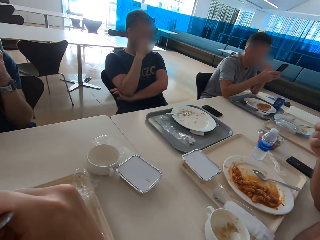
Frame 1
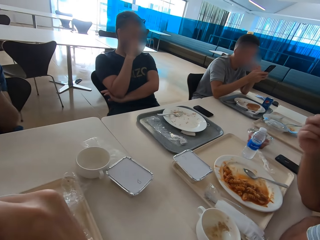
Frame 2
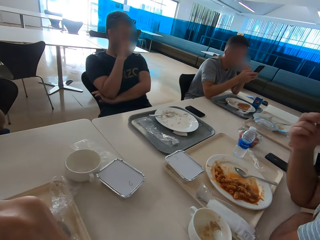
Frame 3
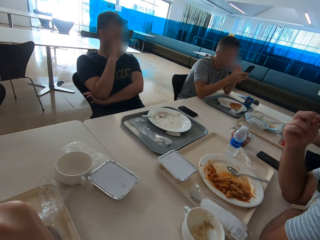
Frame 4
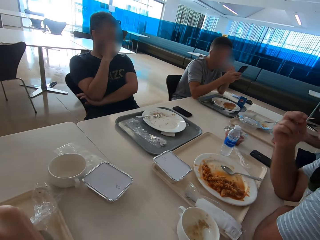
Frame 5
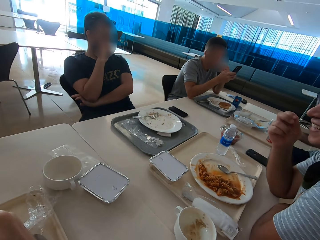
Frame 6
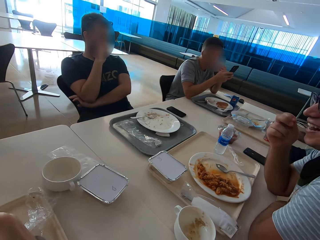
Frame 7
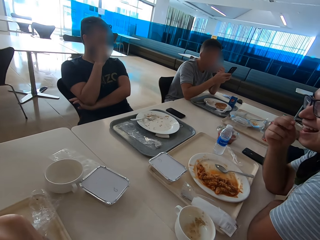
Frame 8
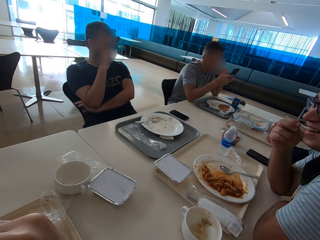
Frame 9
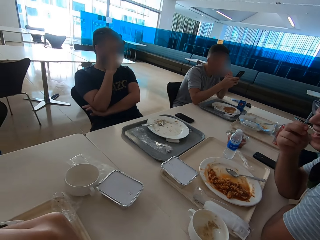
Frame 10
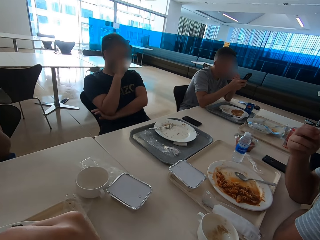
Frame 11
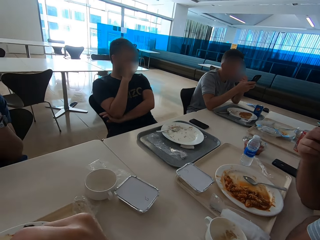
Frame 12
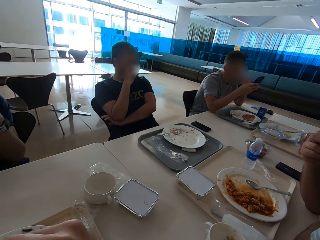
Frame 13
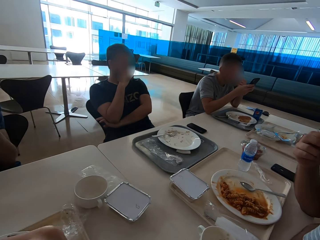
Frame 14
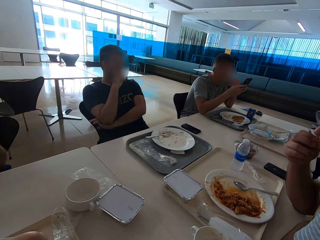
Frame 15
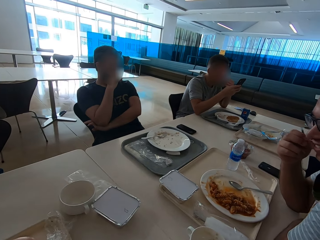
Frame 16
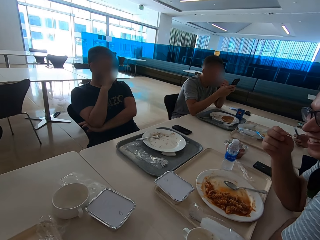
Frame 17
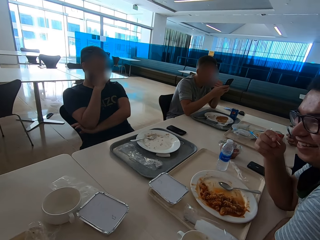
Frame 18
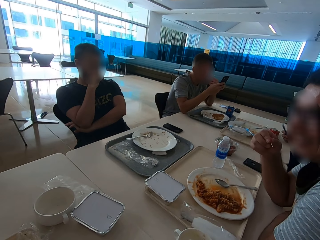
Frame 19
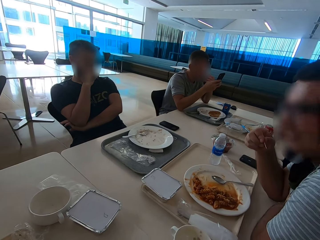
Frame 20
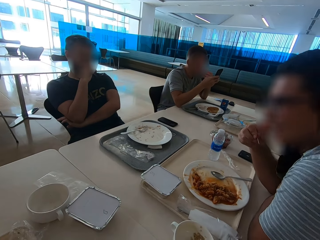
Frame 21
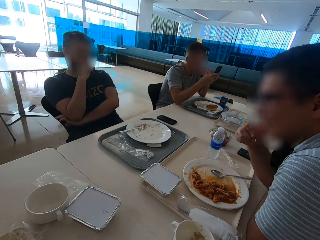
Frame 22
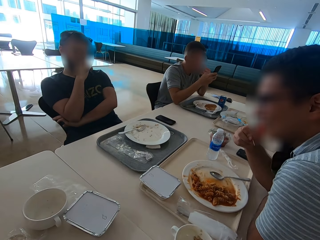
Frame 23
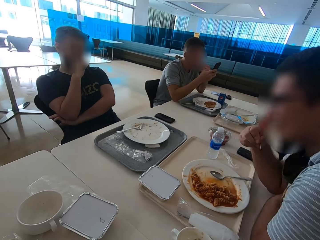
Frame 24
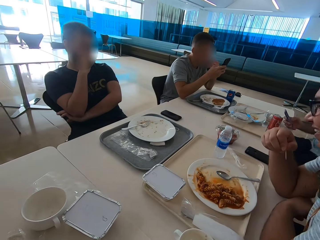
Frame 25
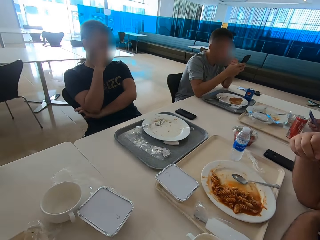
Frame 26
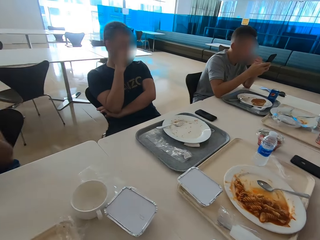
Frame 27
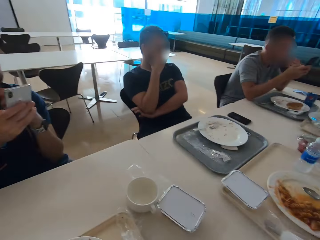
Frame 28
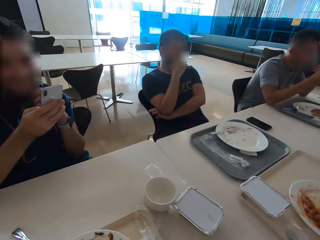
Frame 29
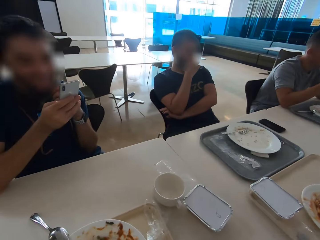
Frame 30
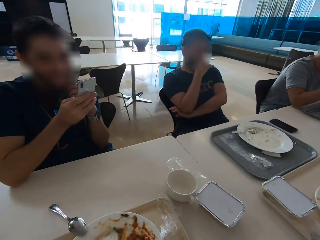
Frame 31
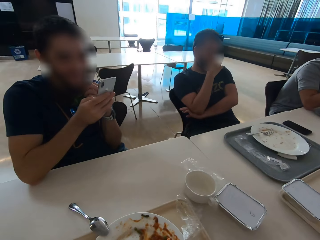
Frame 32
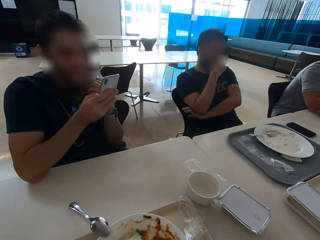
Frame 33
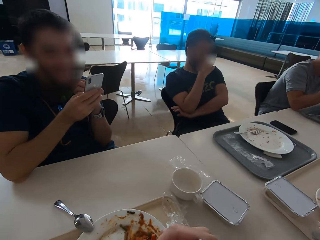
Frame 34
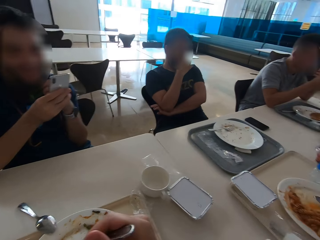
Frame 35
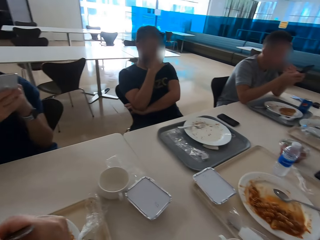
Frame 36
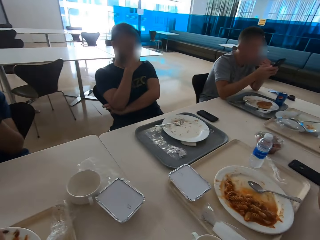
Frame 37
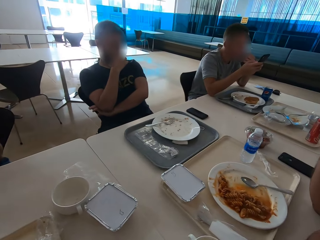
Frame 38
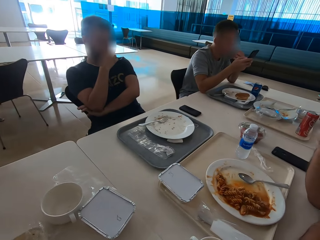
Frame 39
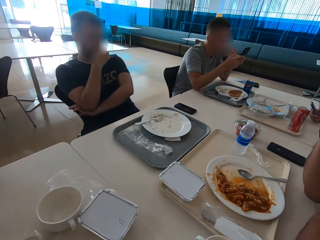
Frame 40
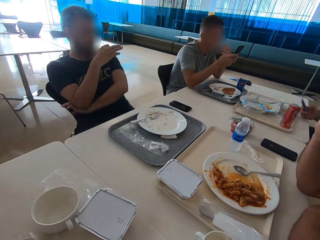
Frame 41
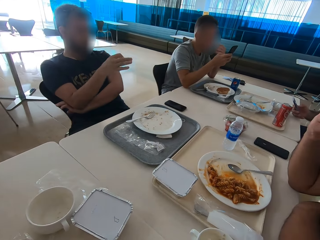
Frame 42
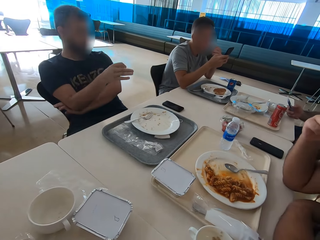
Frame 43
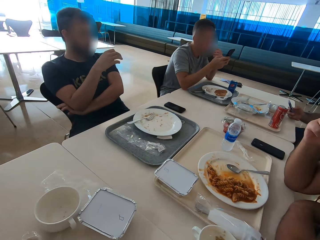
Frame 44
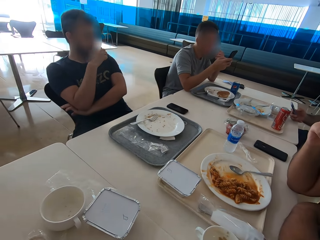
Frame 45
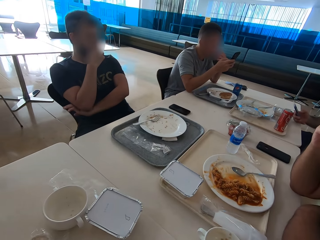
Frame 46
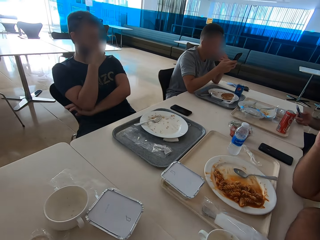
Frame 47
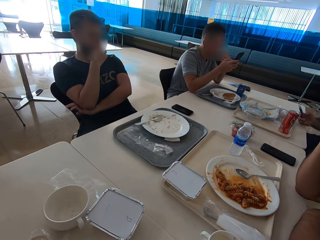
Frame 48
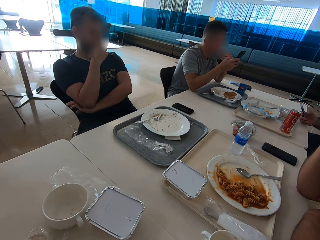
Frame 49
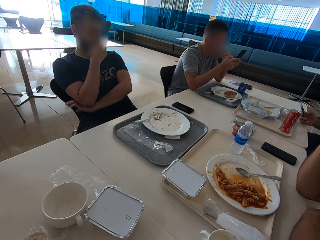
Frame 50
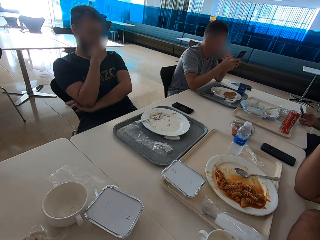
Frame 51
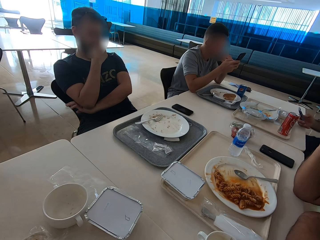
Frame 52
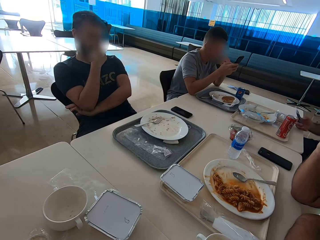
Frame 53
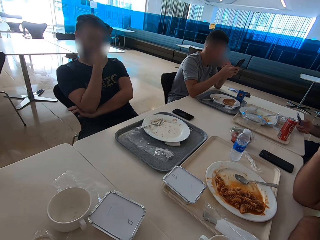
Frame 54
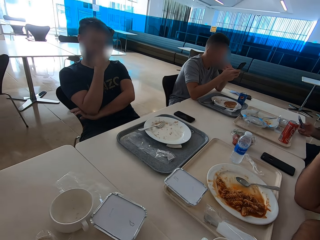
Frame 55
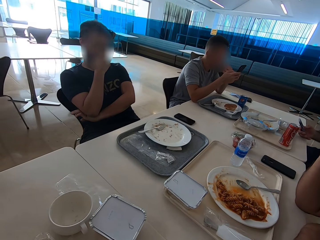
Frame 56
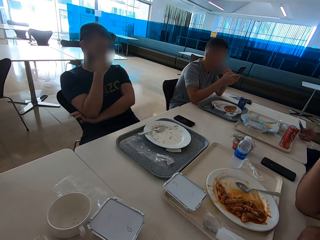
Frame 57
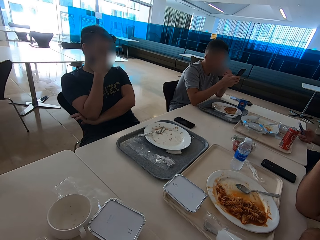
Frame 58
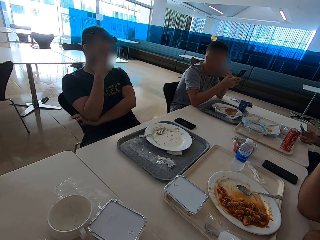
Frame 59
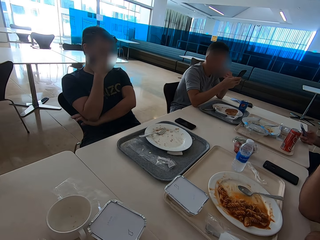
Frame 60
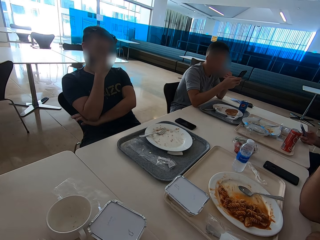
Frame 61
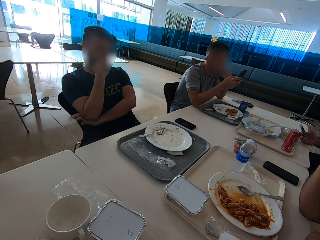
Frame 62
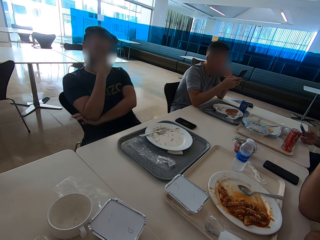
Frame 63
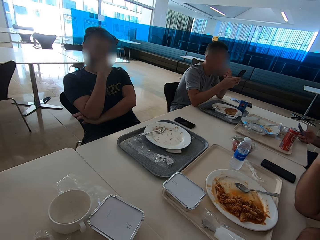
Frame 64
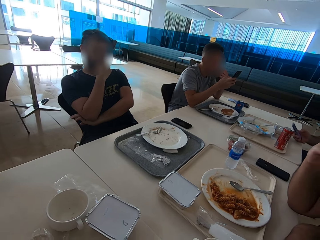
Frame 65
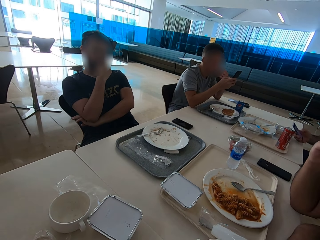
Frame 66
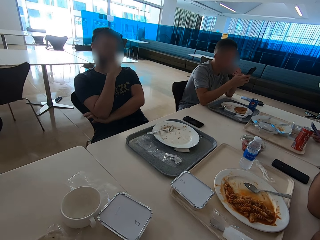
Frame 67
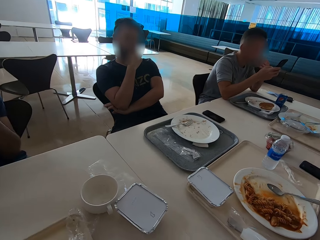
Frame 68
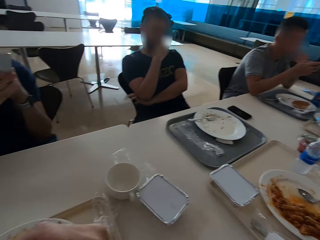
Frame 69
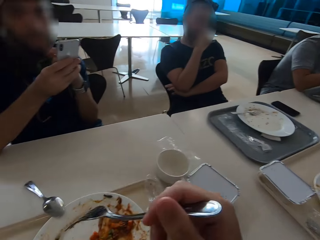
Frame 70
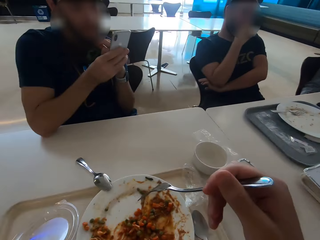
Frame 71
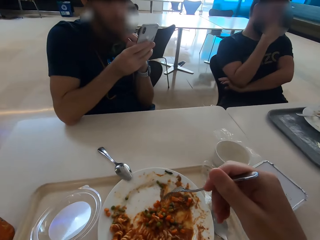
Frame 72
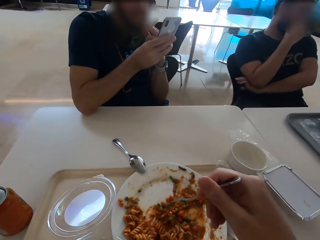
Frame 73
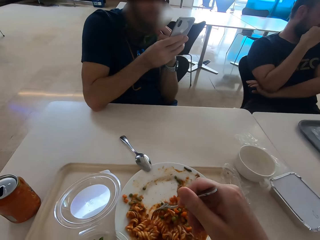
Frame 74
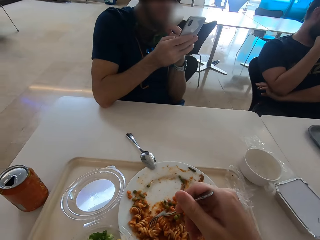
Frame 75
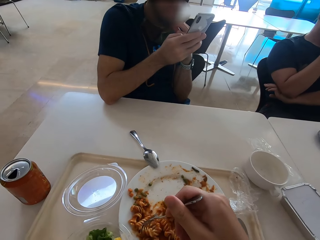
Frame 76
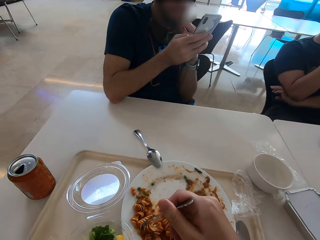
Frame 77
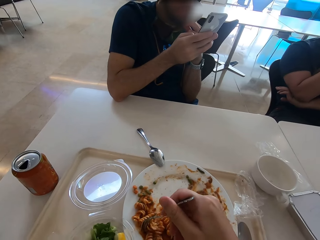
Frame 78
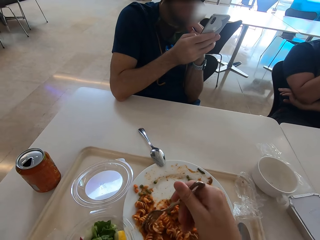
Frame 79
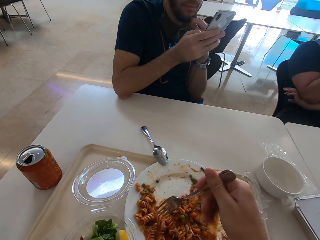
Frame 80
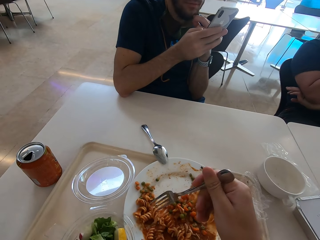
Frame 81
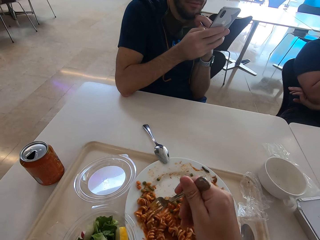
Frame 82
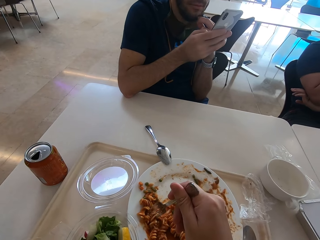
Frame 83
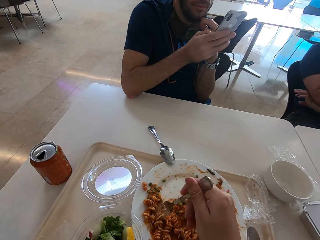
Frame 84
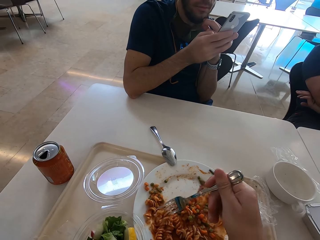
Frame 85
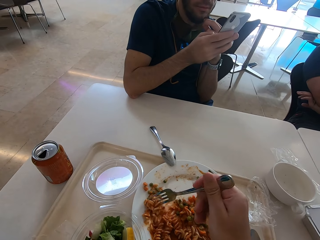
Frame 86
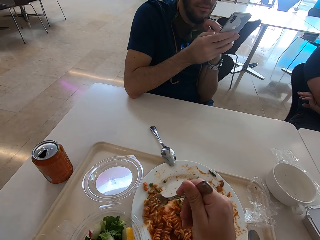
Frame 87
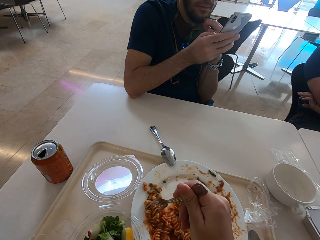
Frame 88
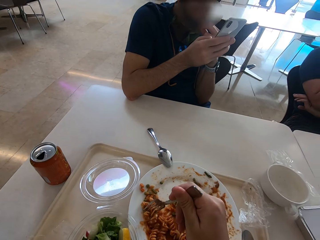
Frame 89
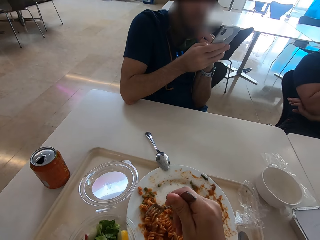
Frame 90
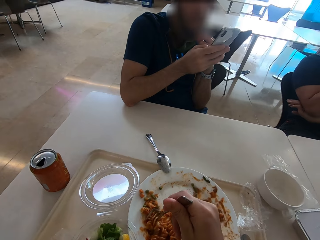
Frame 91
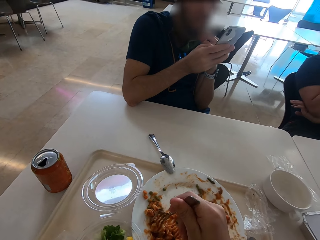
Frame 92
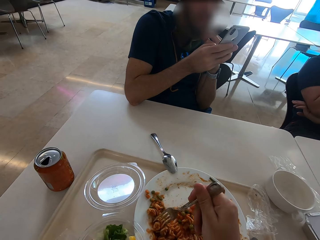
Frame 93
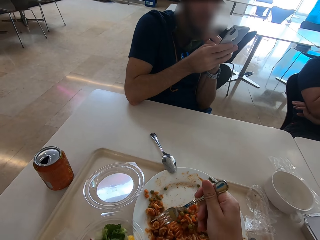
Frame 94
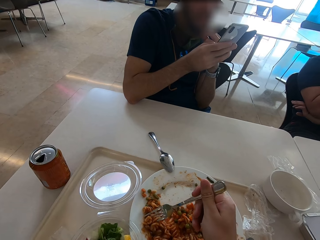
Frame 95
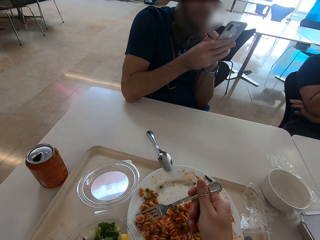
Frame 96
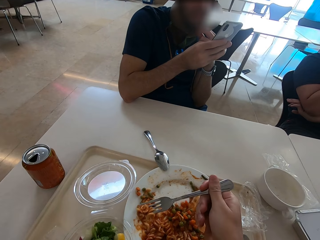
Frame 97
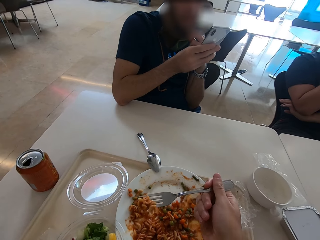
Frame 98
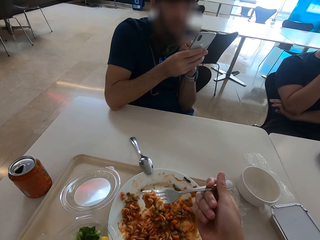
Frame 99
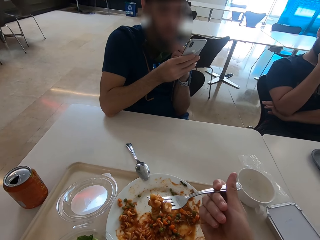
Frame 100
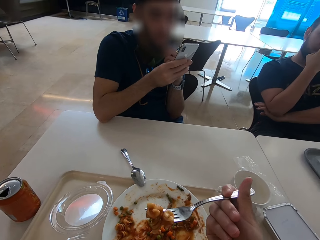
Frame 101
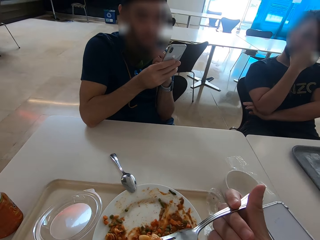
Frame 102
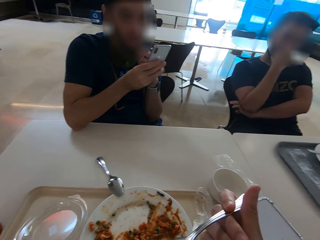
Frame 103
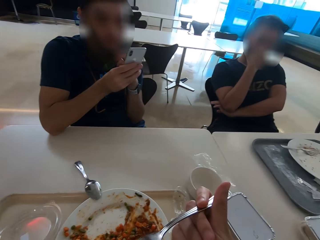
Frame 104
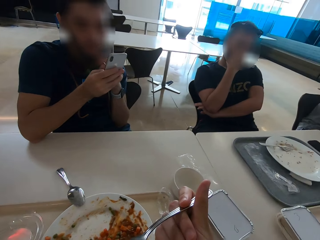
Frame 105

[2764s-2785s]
A man picks his teeth with a toothpick. Another man speaks with gestures and shows hand gestures. The camera wearer looks at the other man. They eat pasta.
